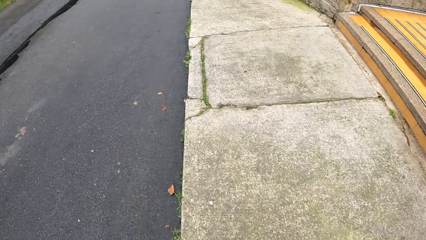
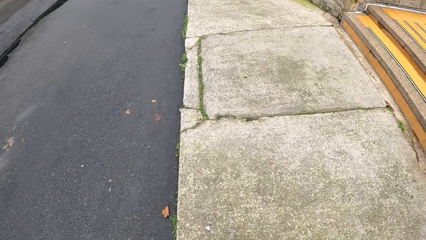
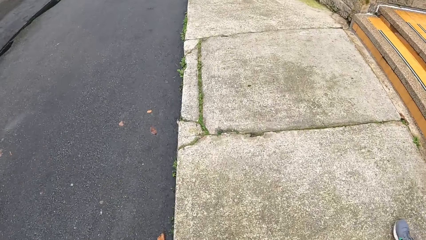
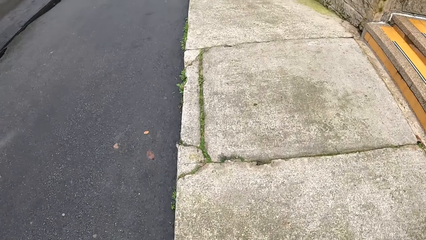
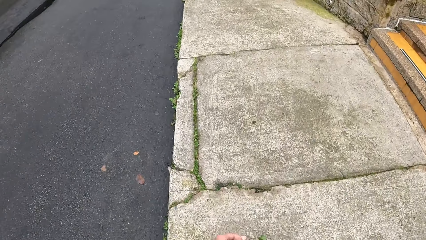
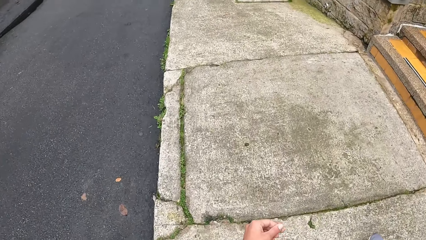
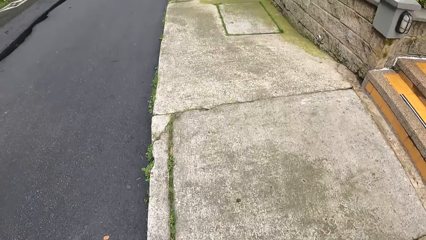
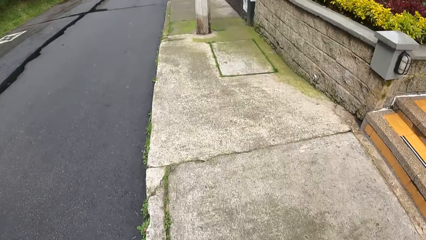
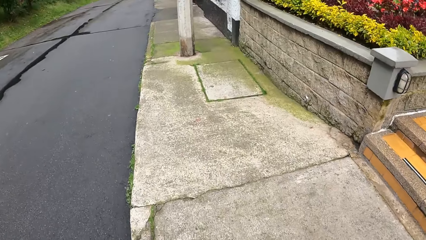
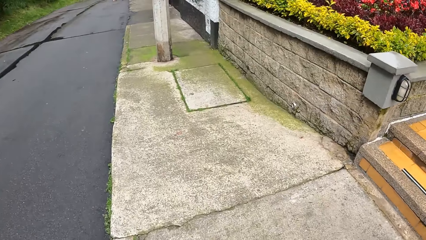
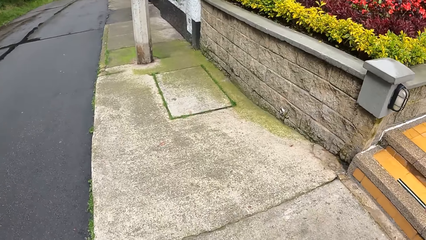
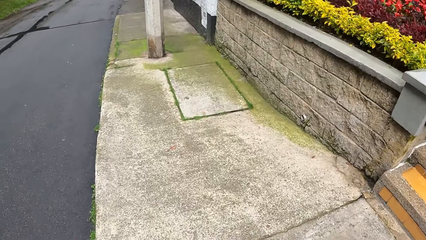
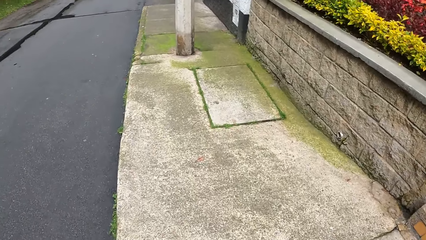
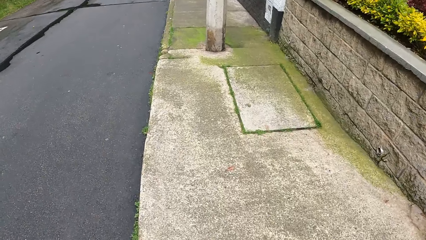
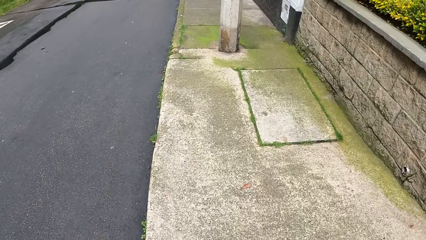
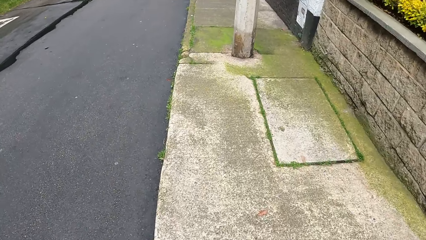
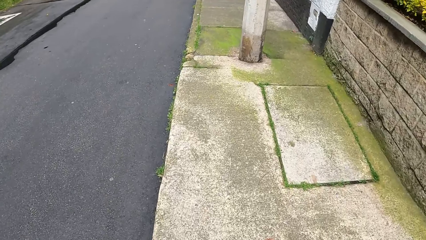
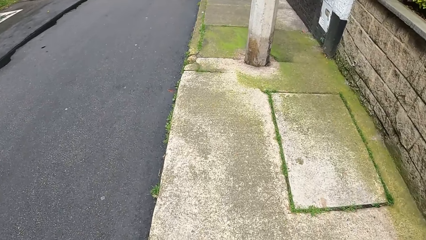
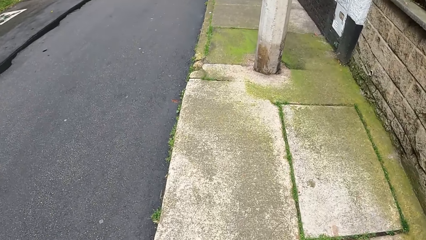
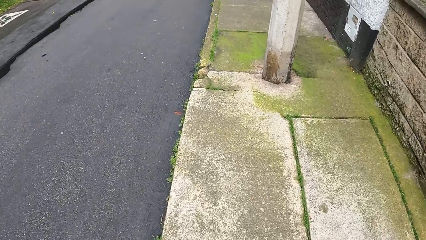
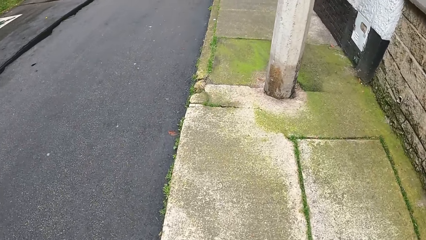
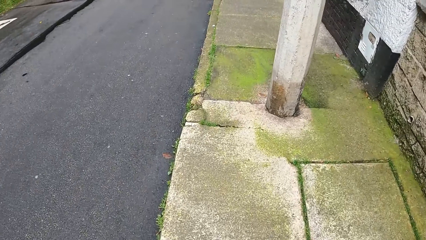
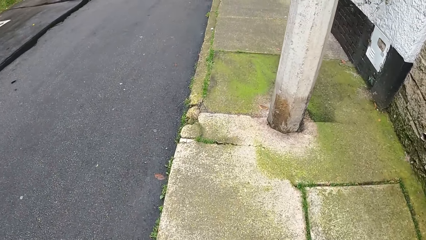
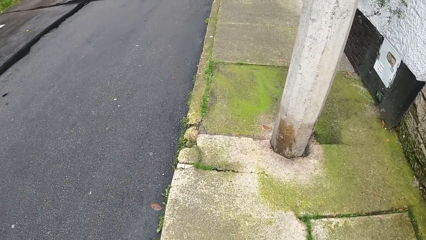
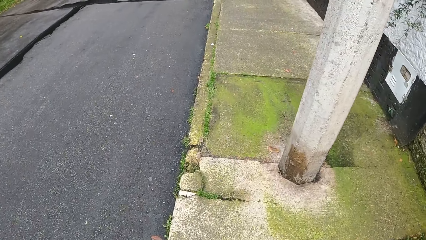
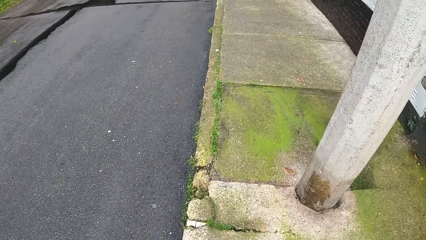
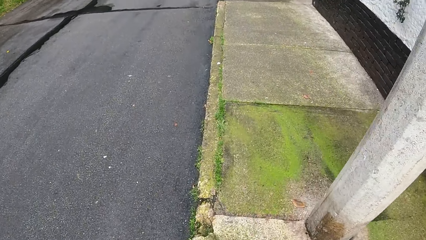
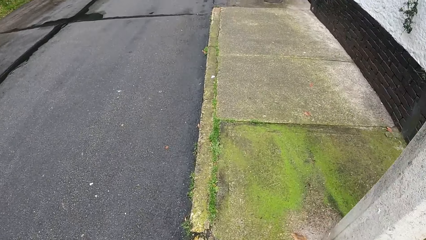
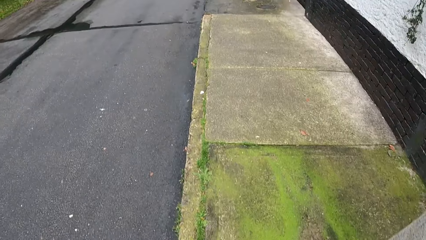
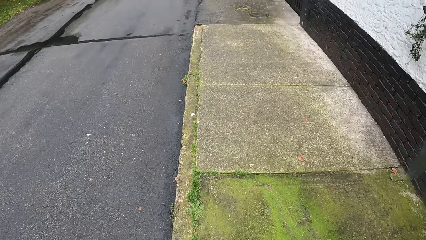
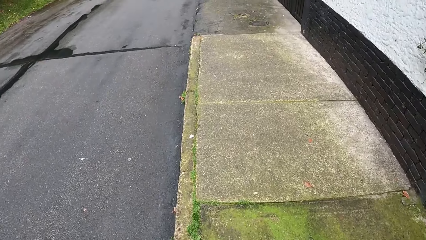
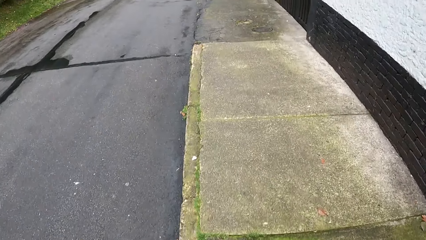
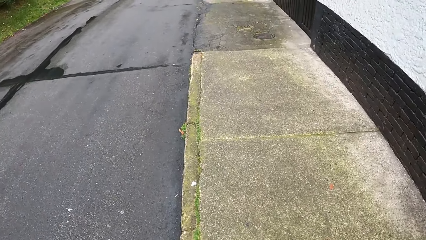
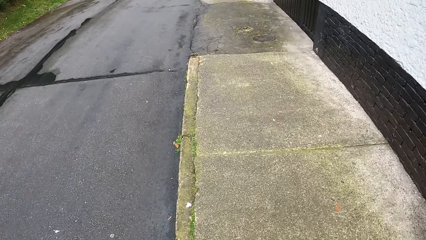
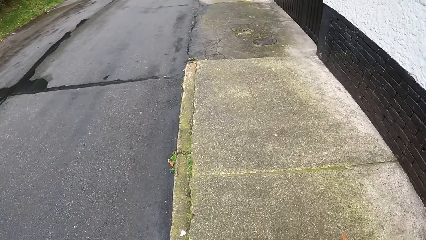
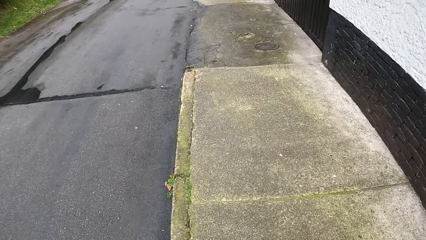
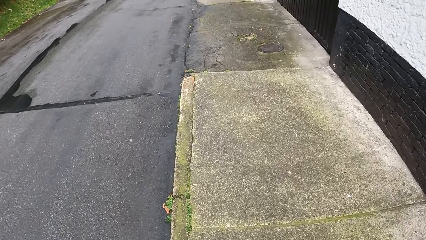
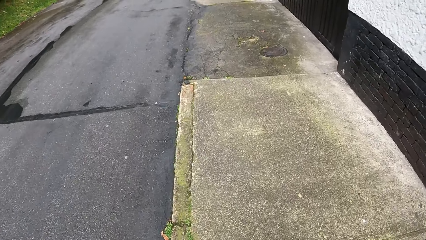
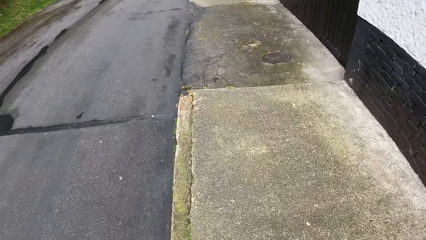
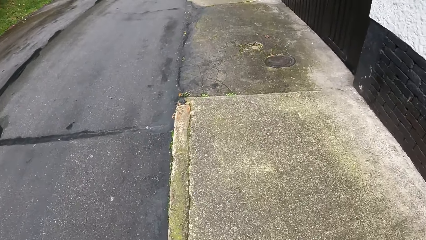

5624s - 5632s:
The camera wearer looks at the security light.

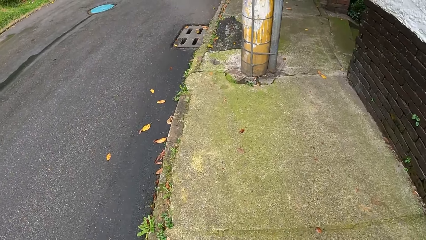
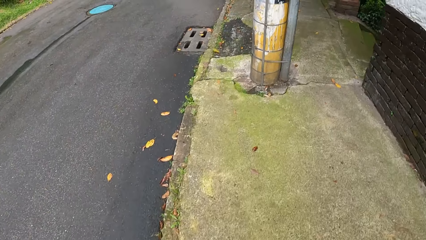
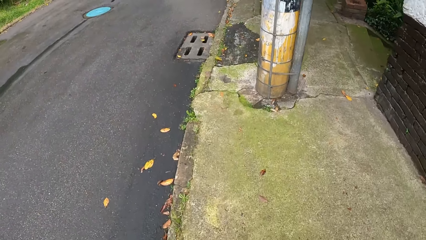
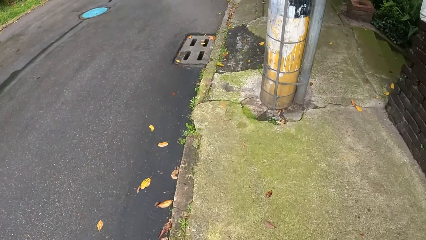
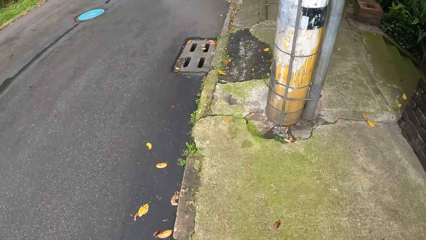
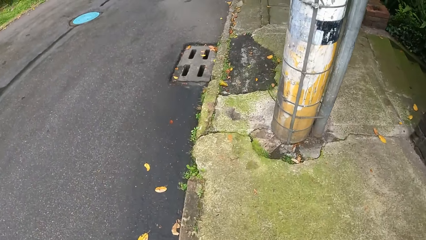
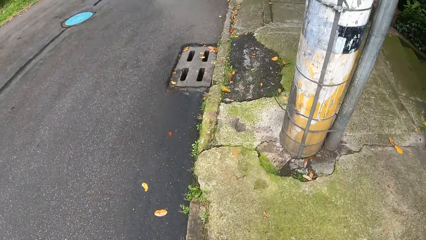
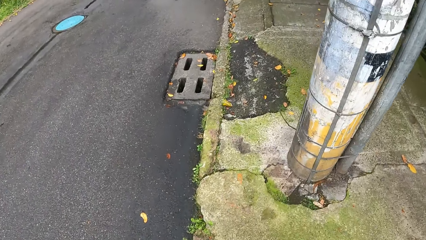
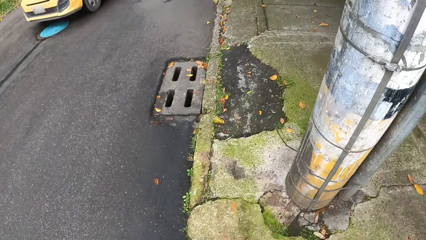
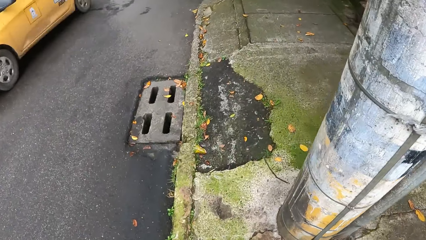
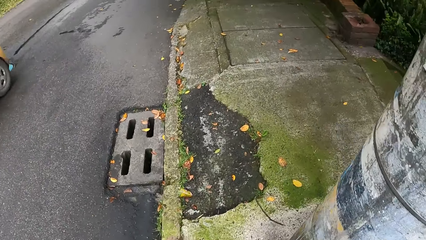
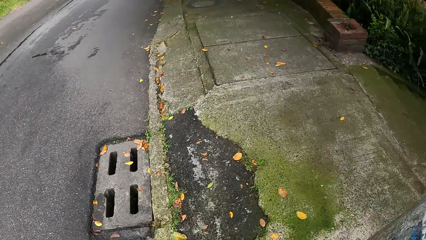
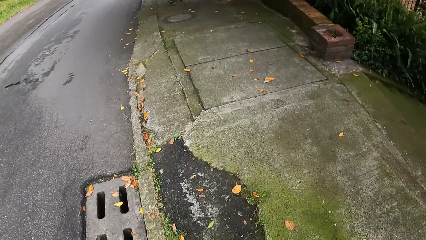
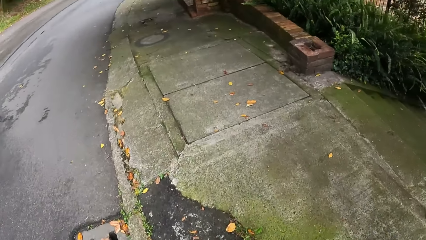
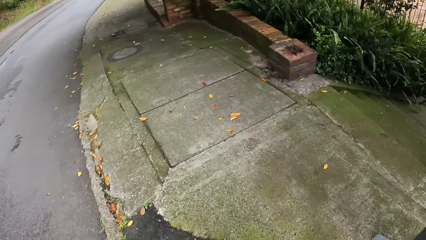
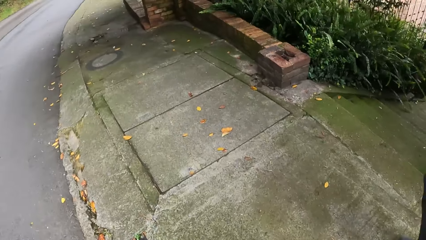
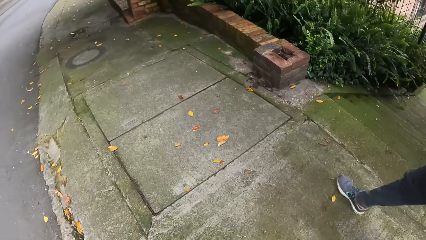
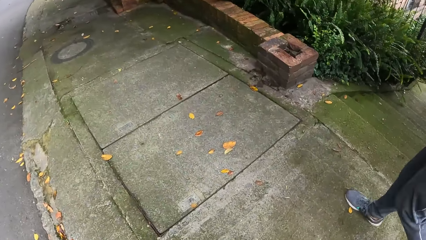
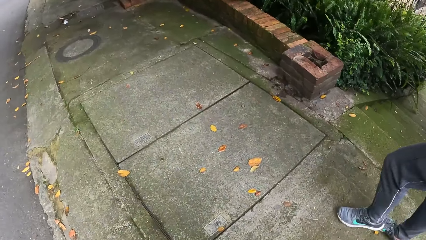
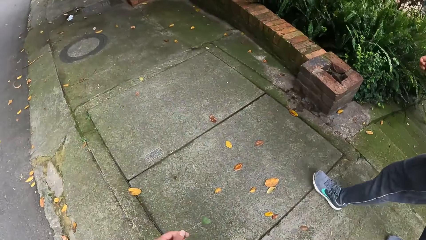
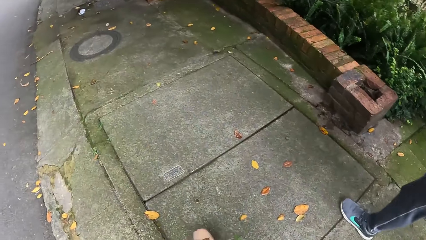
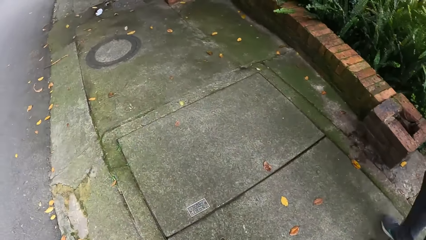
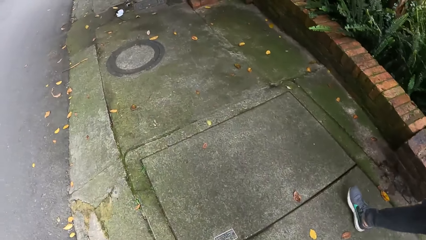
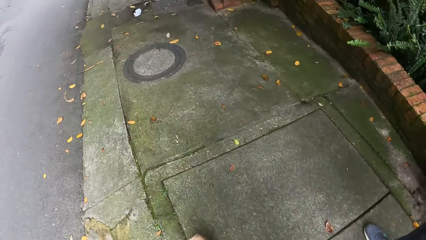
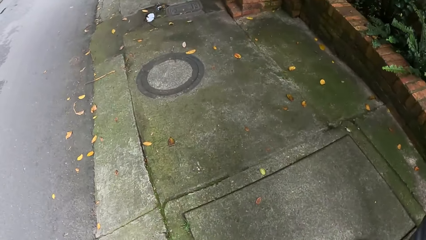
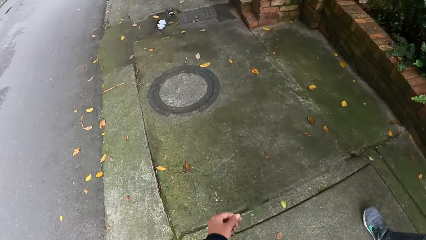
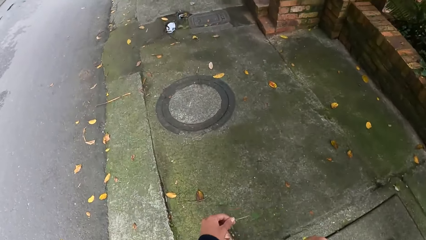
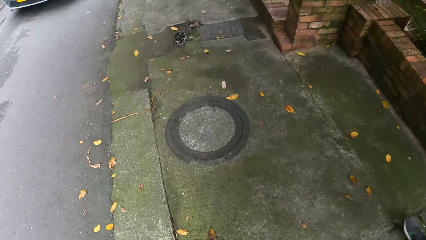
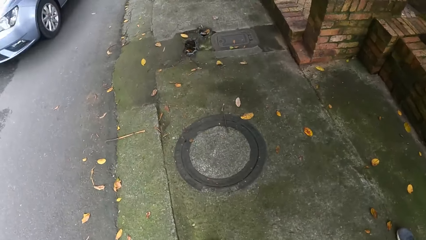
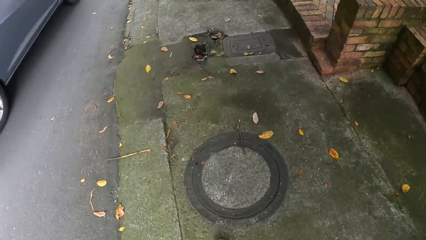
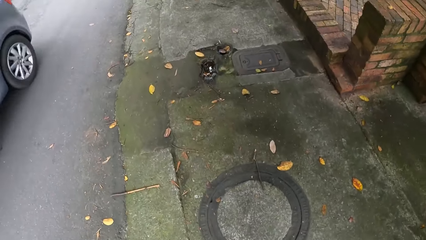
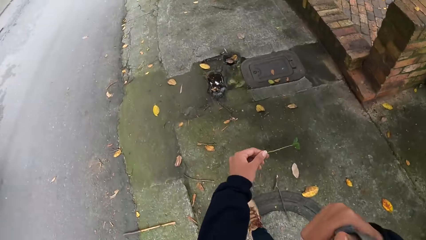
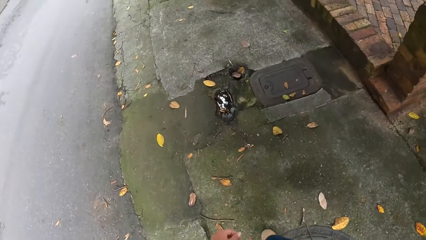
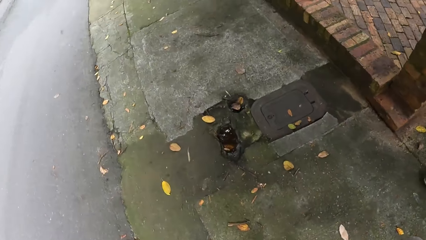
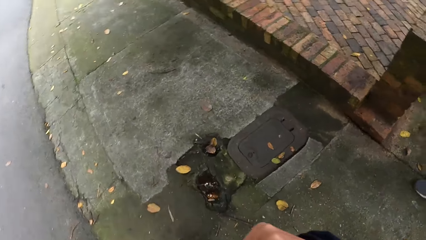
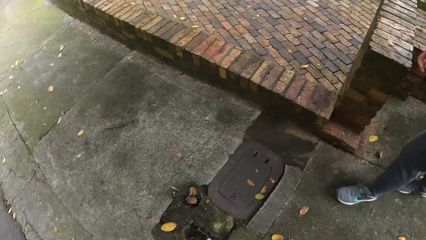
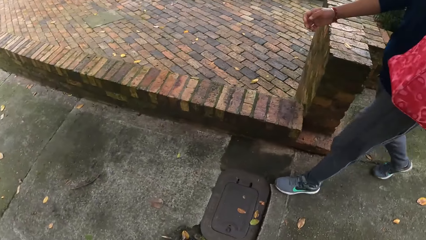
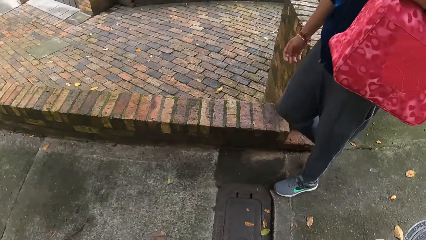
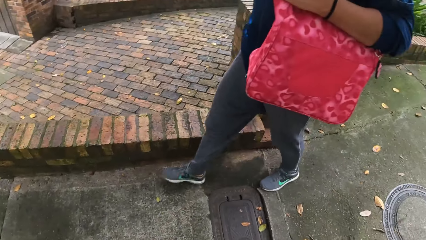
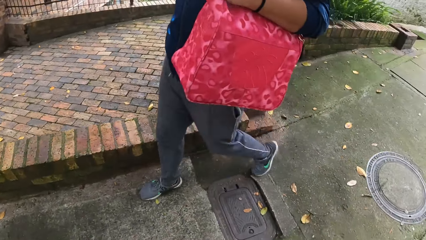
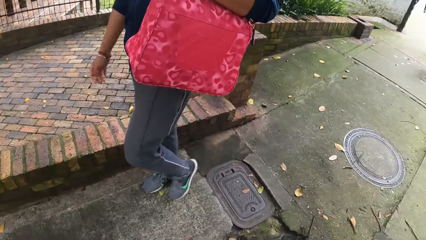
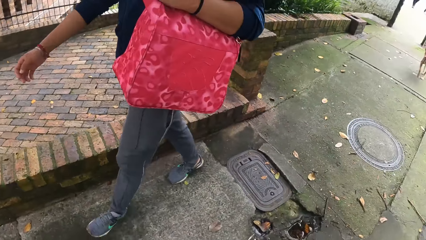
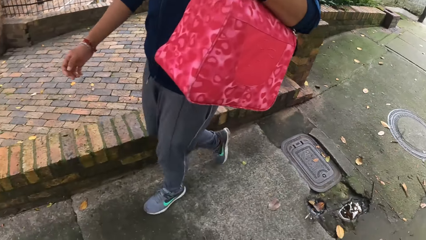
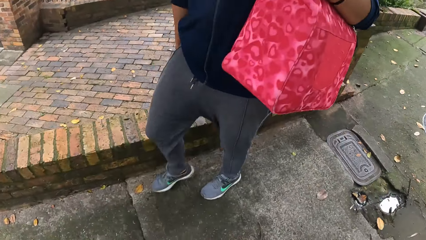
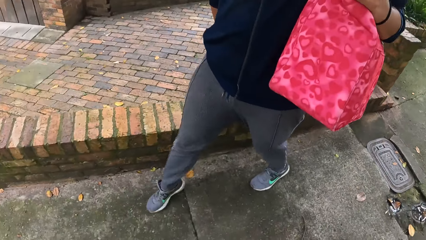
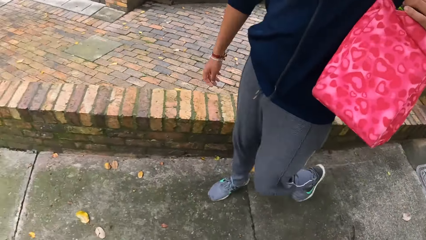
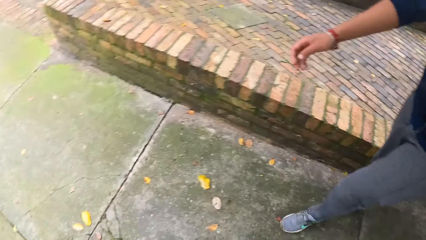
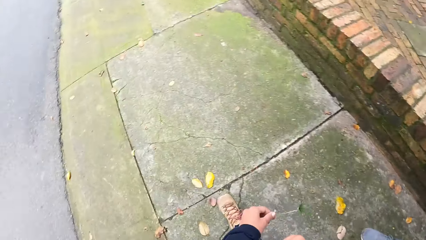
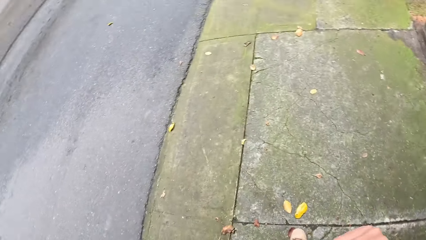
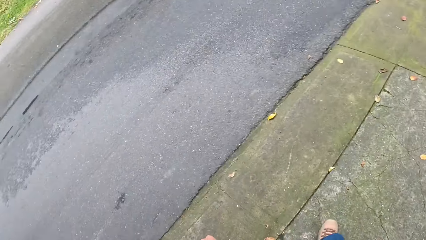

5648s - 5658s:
A yellow car drives past the camera wearer. An ash car drives past them.
